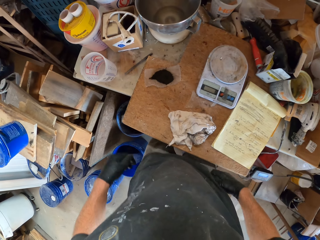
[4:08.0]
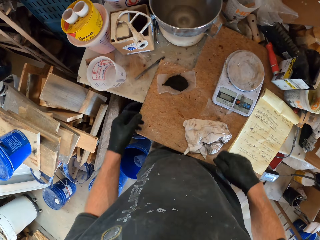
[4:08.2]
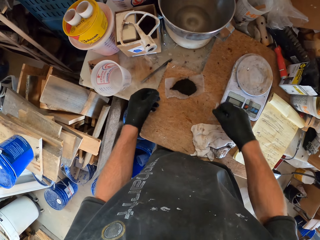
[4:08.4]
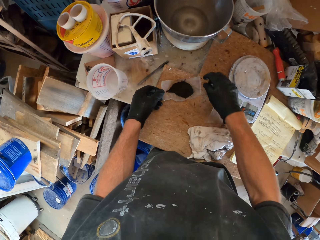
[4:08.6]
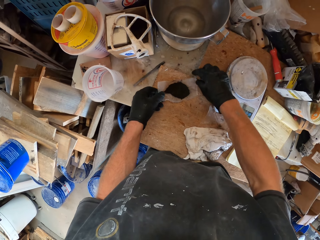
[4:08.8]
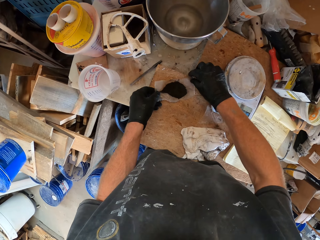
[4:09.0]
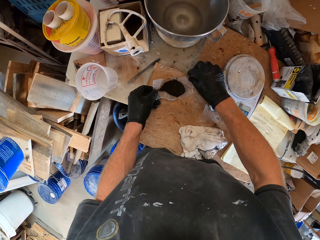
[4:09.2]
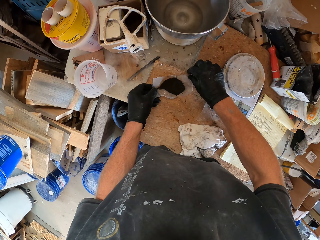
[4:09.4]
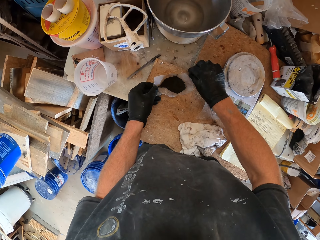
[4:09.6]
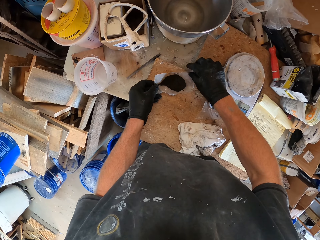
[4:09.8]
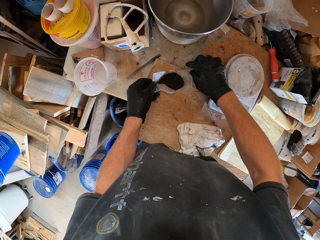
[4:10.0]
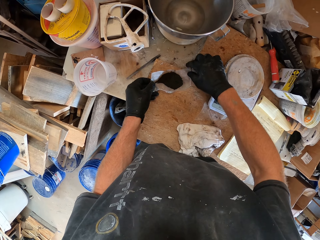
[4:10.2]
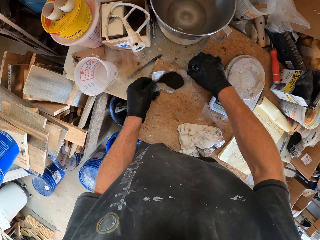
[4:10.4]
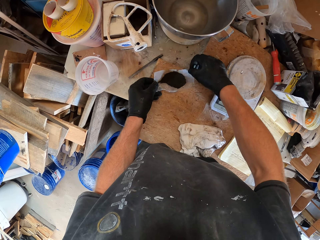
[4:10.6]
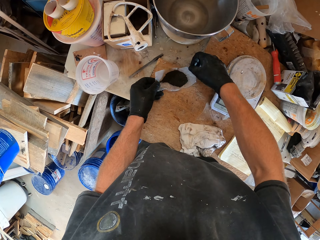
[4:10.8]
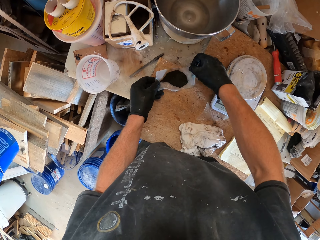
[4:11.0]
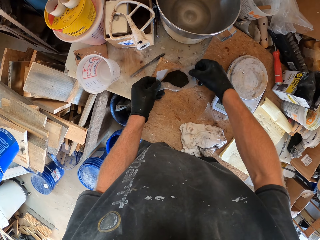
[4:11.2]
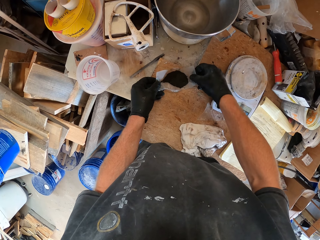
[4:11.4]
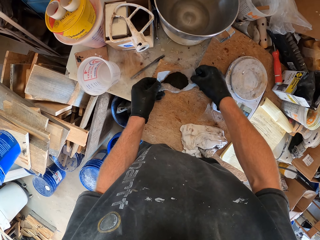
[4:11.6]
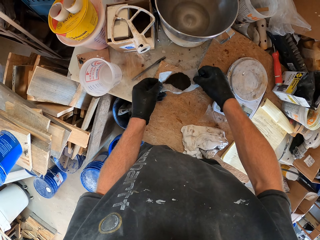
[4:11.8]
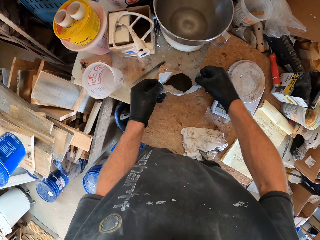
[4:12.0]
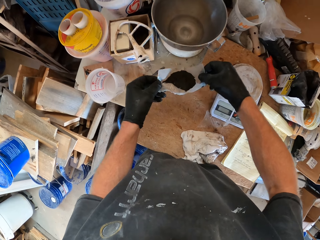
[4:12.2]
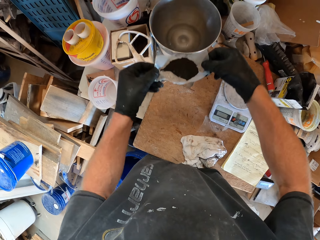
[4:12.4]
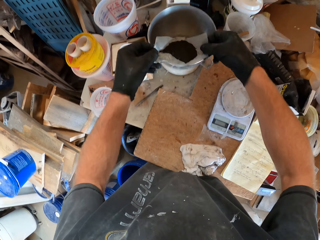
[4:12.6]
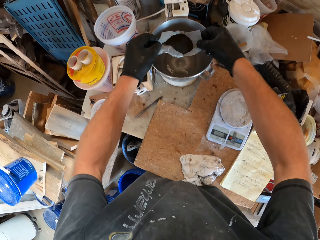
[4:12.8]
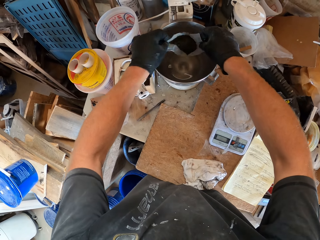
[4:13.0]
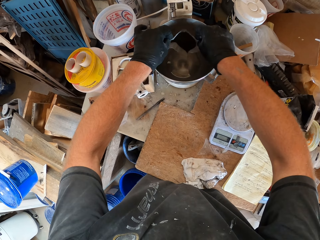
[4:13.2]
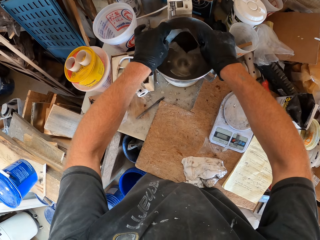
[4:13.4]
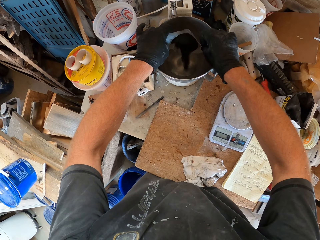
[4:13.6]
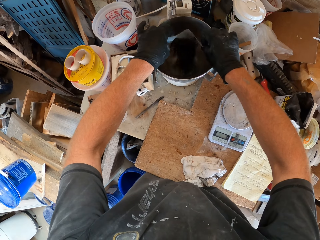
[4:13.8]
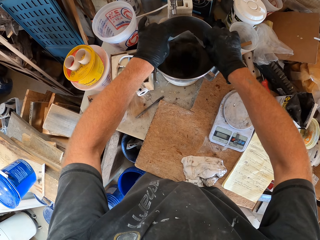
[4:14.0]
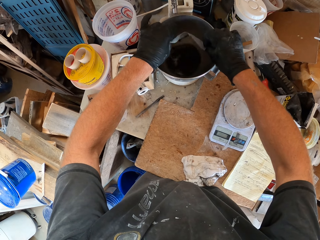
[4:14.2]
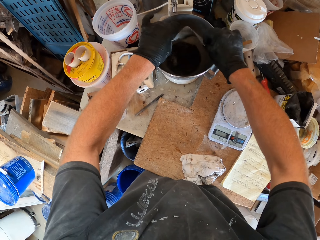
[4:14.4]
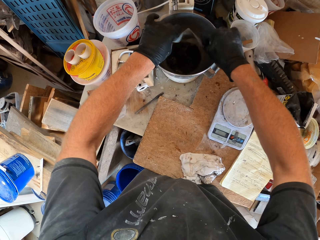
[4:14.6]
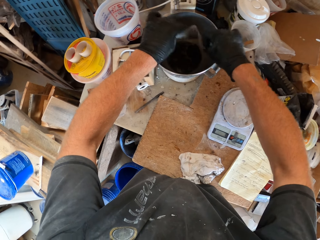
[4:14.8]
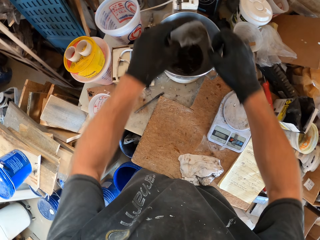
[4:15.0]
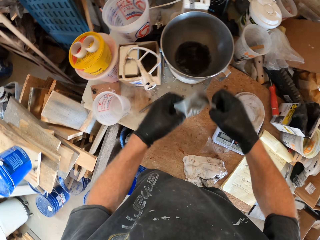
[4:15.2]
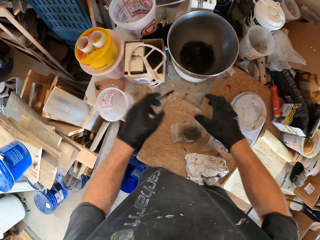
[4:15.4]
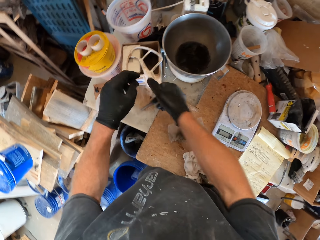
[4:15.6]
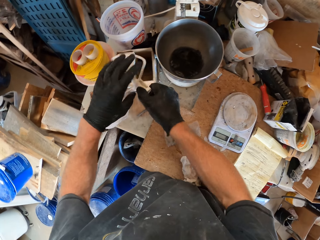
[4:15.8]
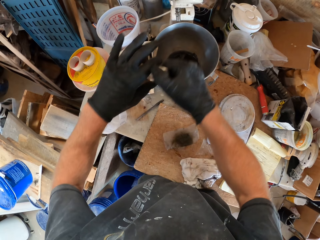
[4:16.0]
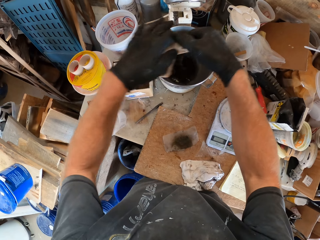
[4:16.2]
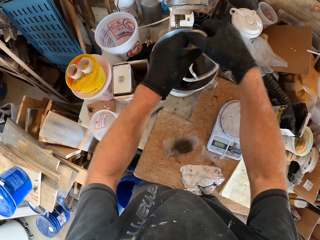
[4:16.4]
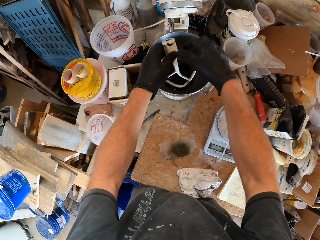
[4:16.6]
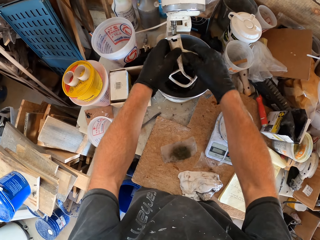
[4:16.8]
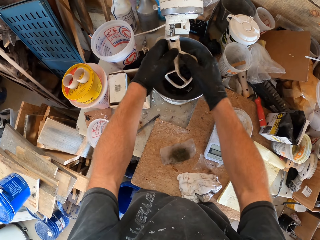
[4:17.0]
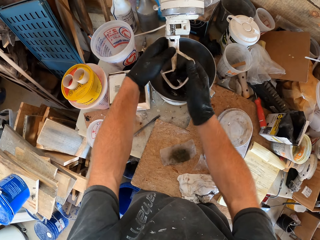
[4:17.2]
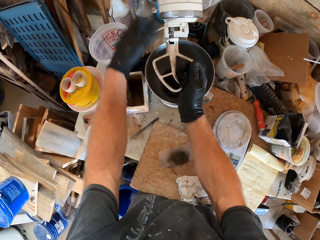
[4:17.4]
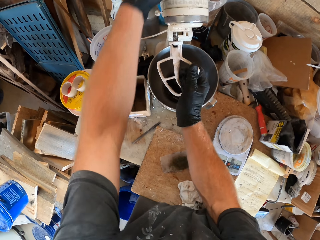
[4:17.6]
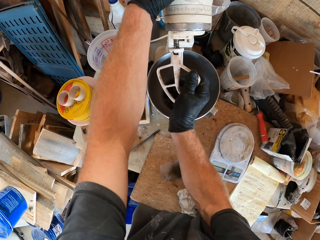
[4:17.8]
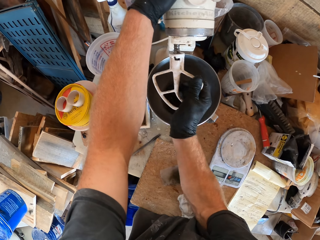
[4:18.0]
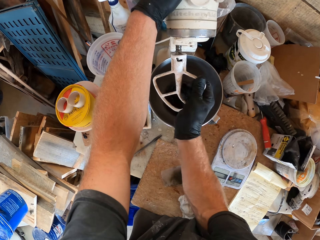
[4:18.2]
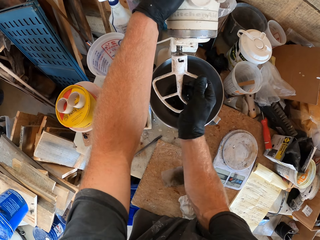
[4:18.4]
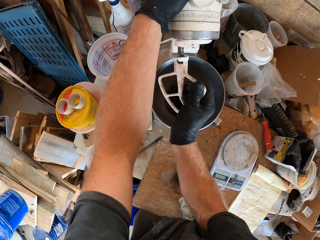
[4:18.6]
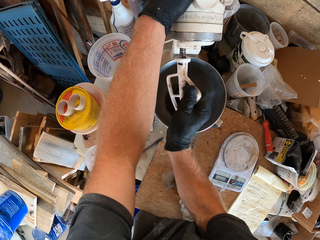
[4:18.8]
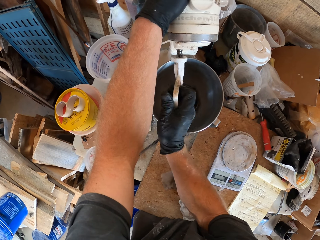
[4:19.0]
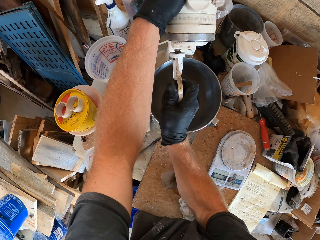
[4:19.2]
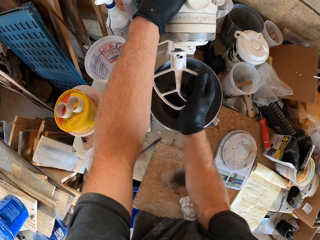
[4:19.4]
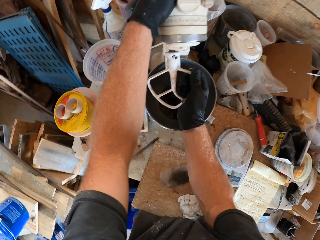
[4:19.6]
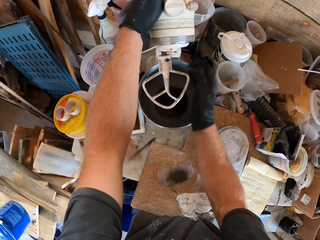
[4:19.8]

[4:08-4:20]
The camera wearer lifts the paper. They put the powder in the bowl. They put the paper on the table. They pick the burnished flat beater, hold the burnished flat beater, and connect the burnished flat beater to the mixer. They put the mixture machine on.

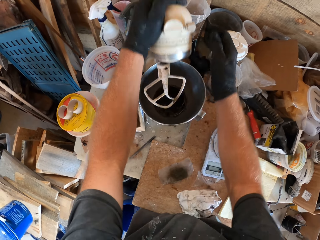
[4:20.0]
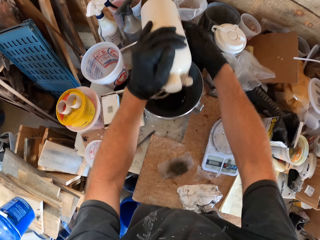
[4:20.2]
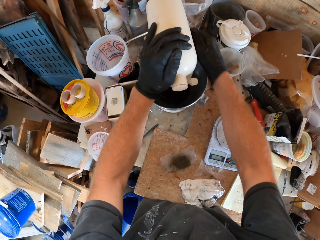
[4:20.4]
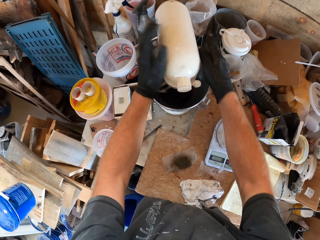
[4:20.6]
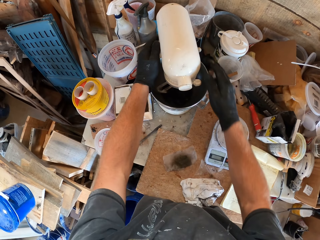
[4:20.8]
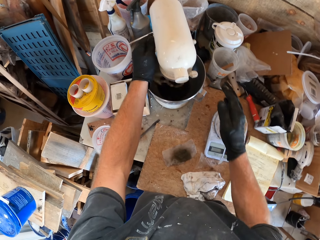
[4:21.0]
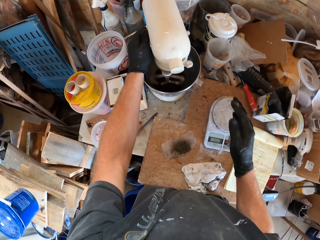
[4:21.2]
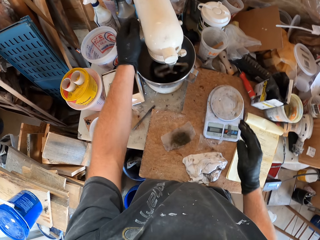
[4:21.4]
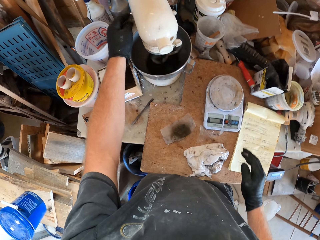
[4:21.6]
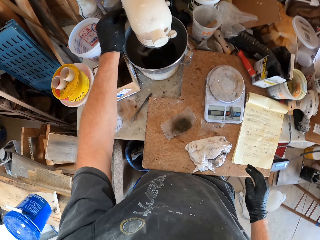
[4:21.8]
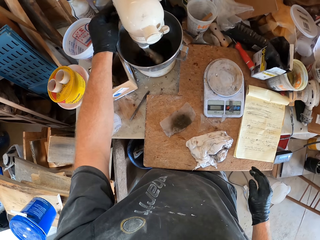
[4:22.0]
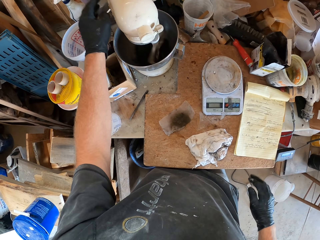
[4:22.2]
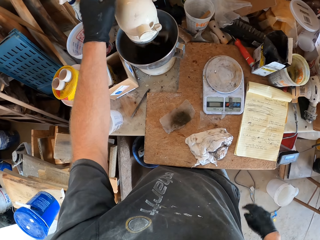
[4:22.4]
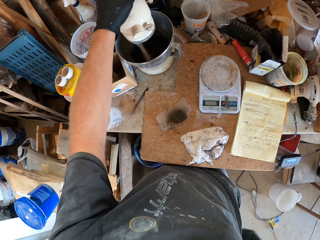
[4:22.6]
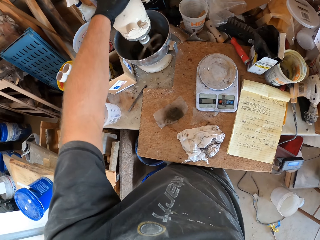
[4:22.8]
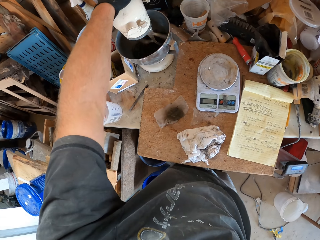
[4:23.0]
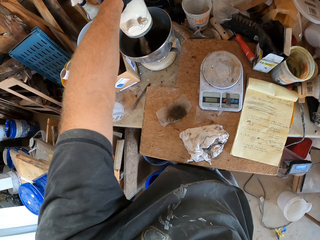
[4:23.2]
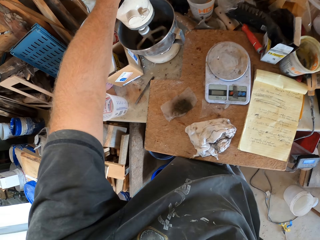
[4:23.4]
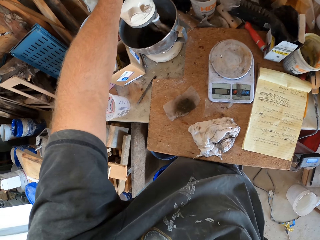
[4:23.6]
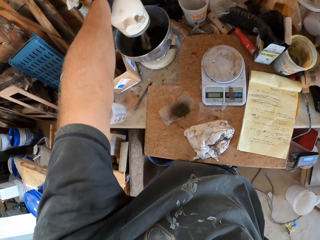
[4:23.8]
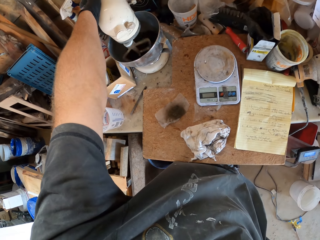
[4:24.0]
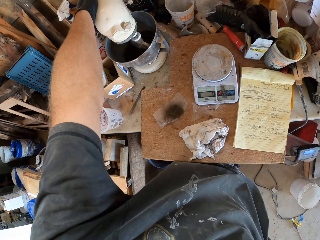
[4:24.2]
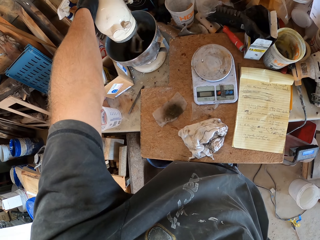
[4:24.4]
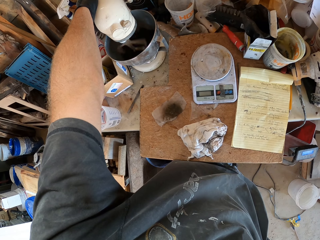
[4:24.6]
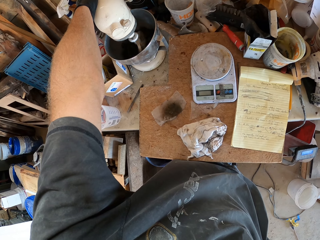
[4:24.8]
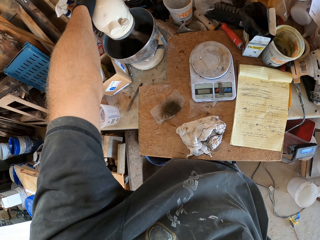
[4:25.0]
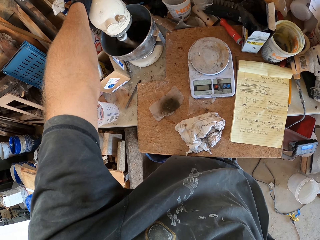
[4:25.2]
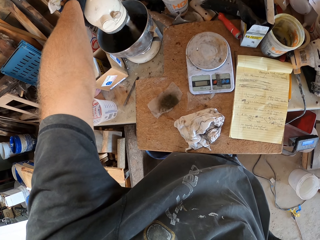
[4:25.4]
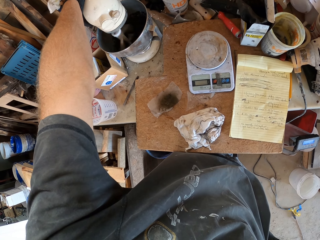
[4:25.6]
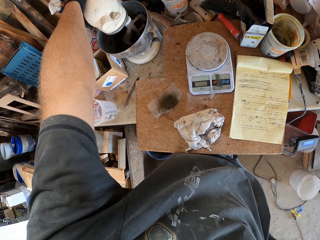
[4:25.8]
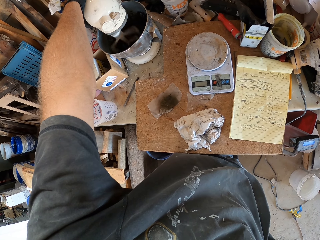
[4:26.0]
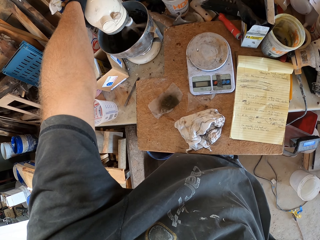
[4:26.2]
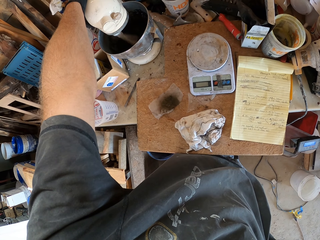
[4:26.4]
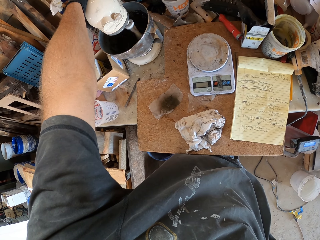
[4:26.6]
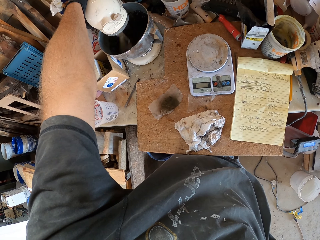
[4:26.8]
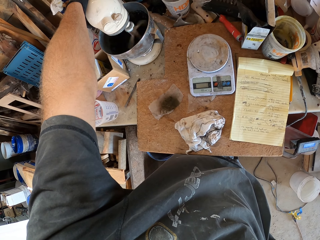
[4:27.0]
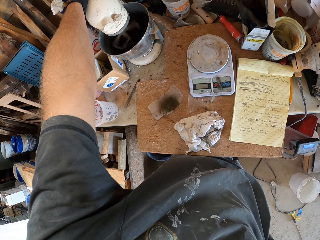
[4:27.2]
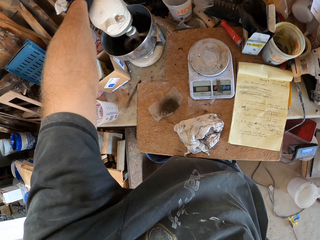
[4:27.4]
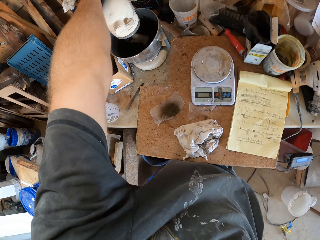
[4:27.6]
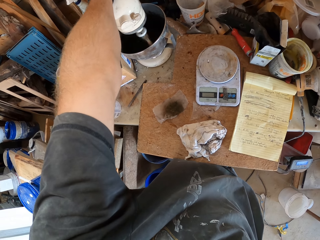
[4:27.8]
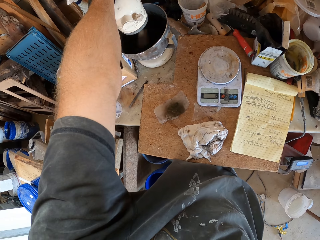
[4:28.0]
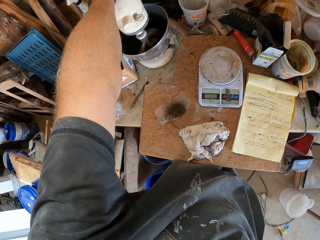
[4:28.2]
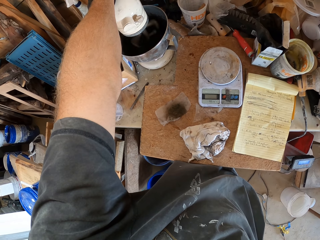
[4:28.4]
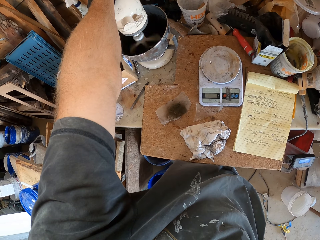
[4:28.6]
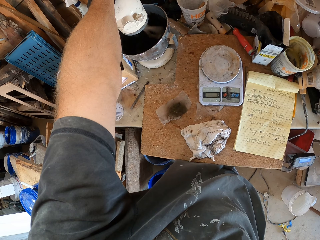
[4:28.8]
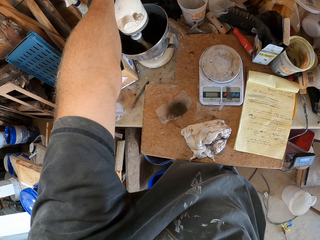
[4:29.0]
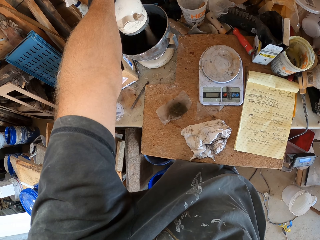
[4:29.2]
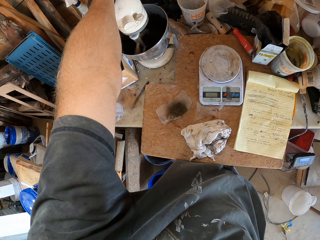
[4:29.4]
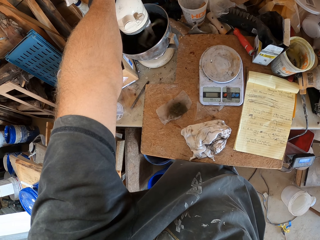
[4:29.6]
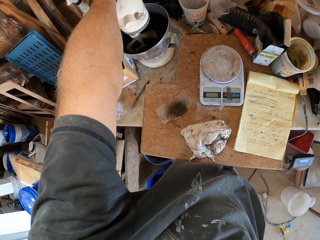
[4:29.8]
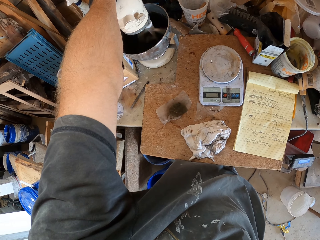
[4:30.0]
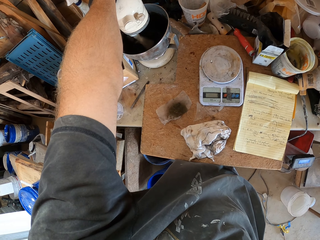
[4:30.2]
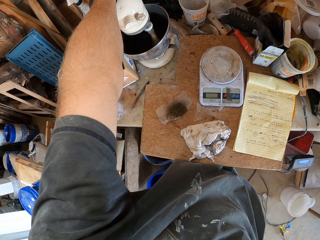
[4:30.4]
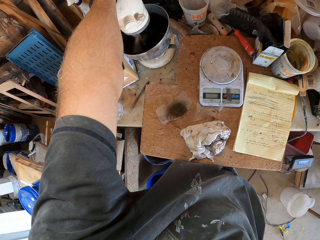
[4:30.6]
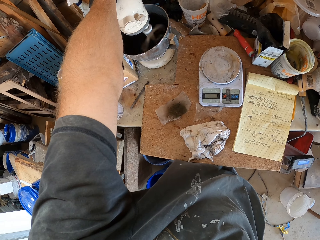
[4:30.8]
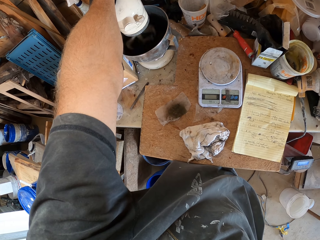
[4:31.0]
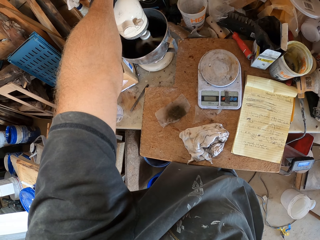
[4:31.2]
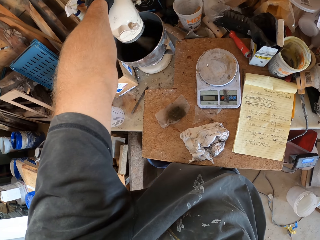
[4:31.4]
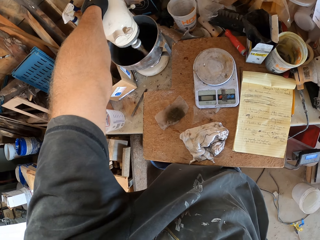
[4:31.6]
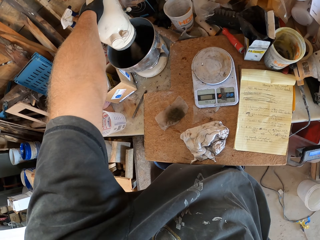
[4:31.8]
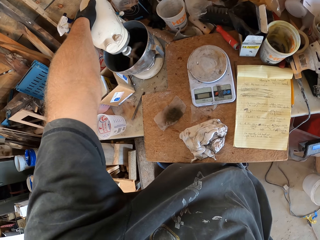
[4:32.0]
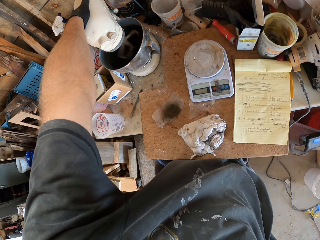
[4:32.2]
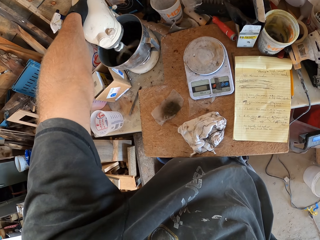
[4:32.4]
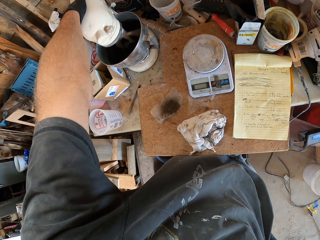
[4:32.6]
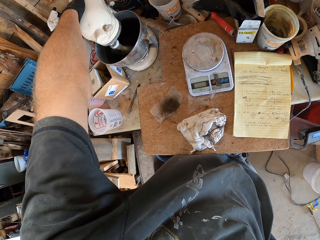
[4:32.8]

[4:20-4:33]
The camera wearer moves the mixer. They turn on the mixer. They move the hand. They look around.
